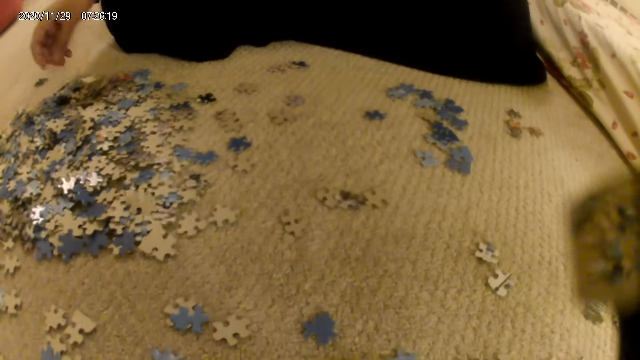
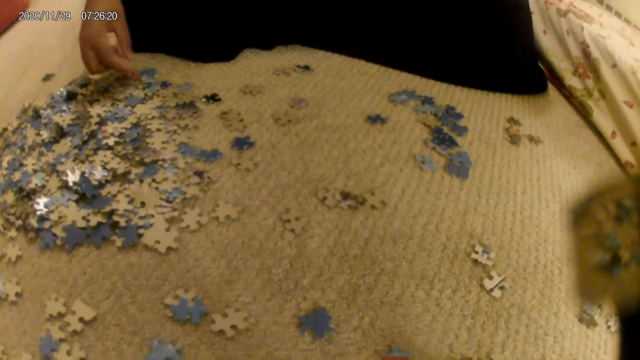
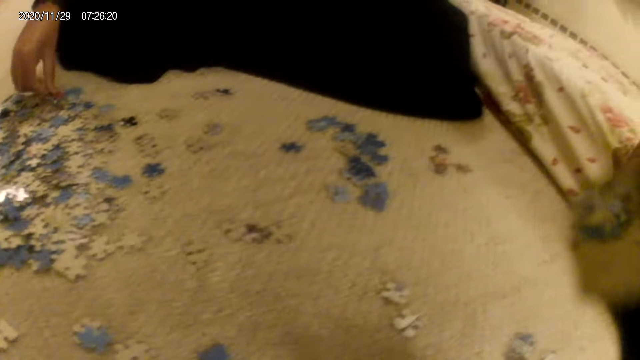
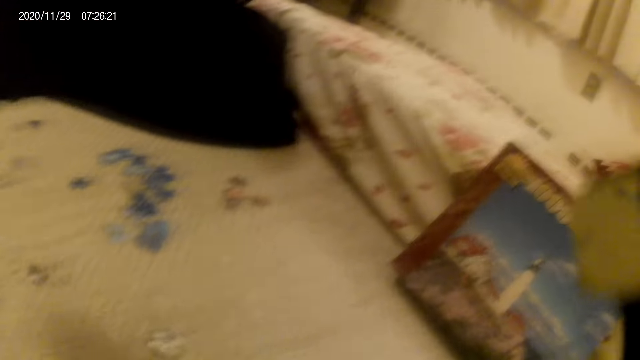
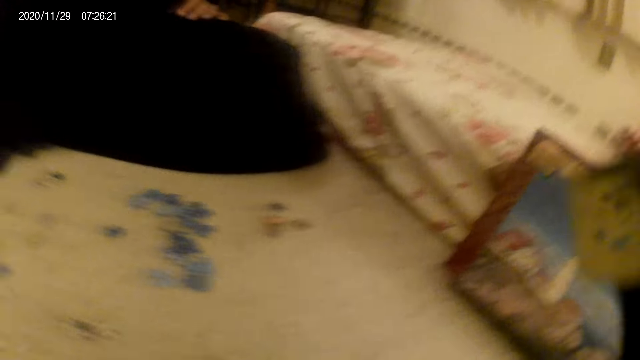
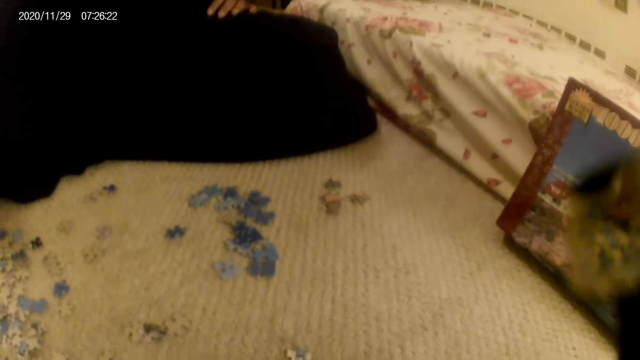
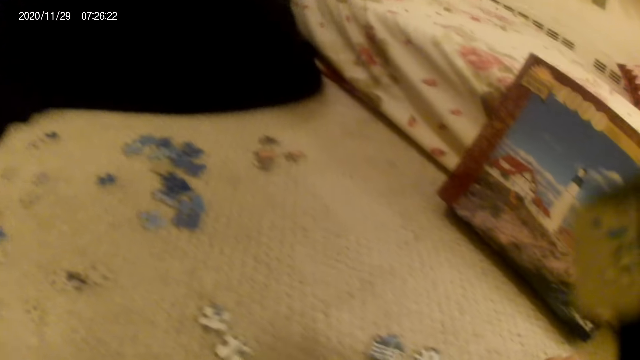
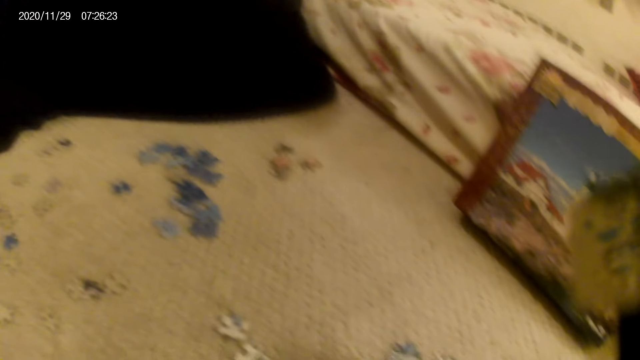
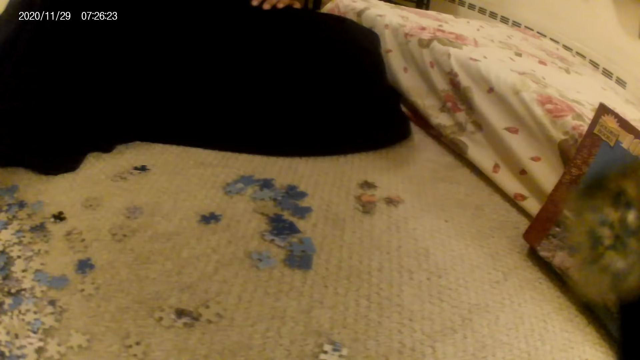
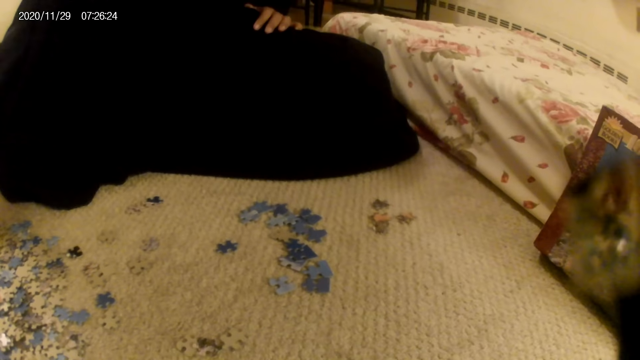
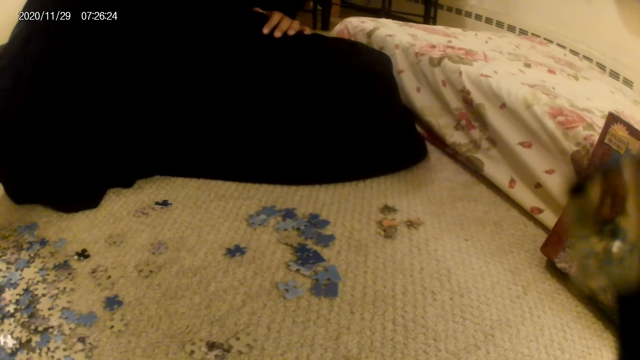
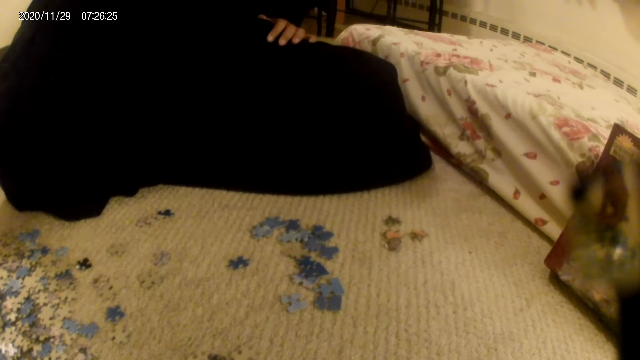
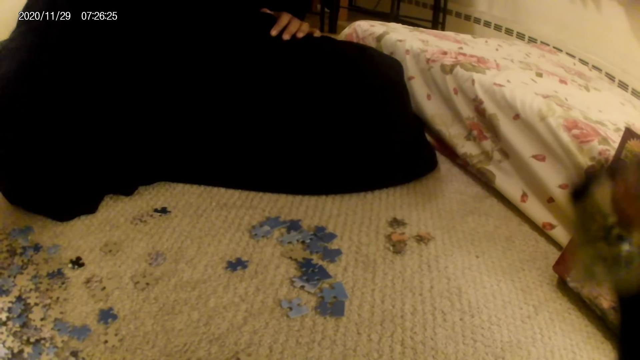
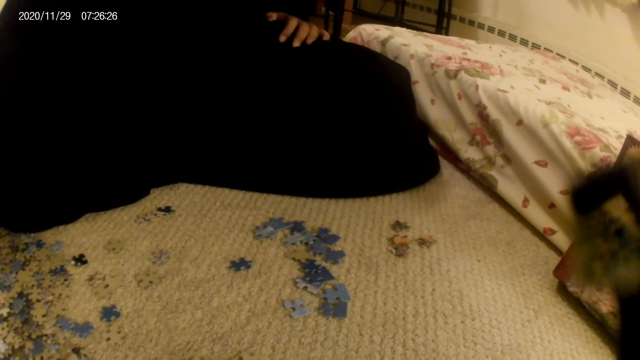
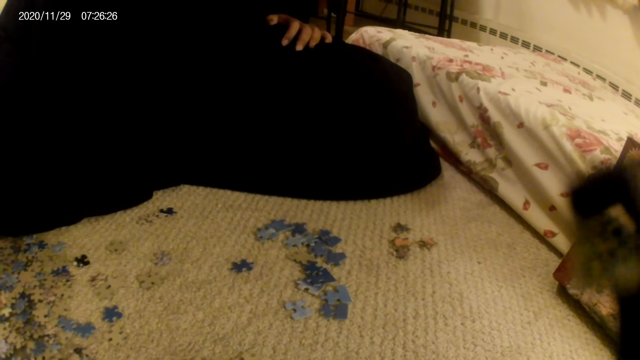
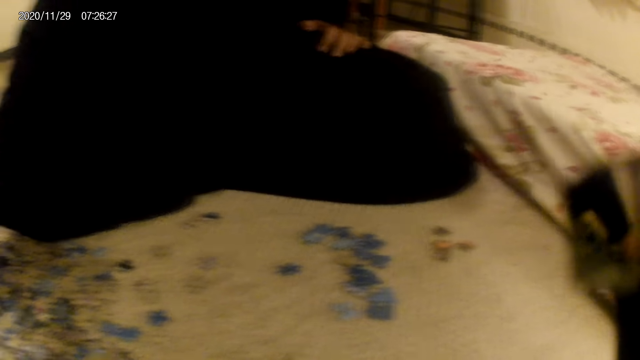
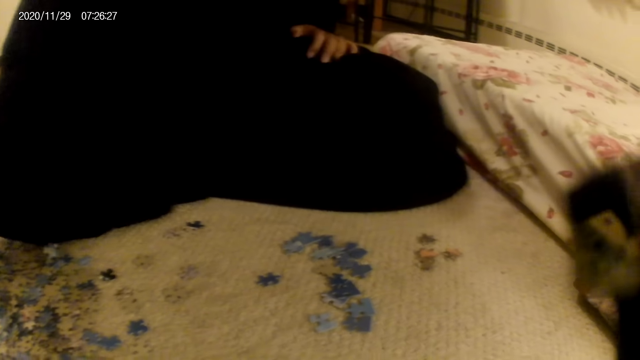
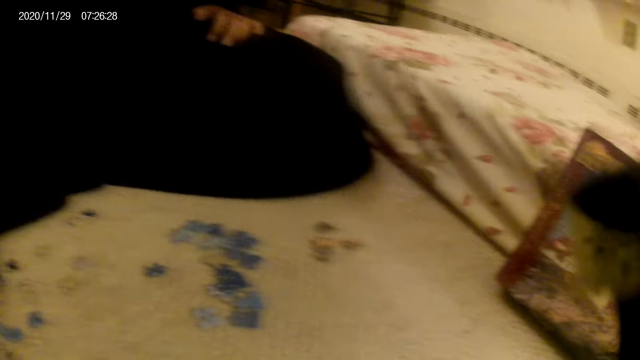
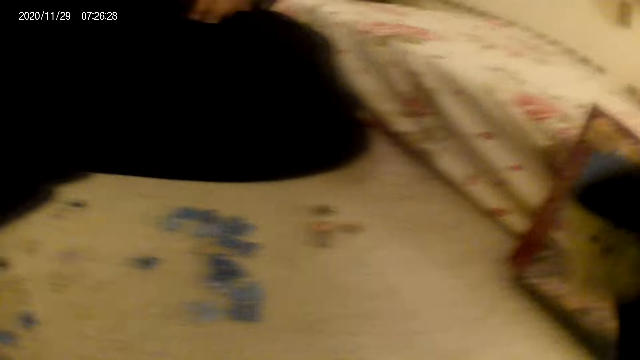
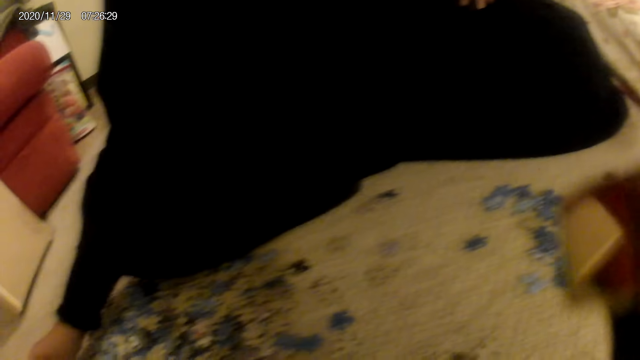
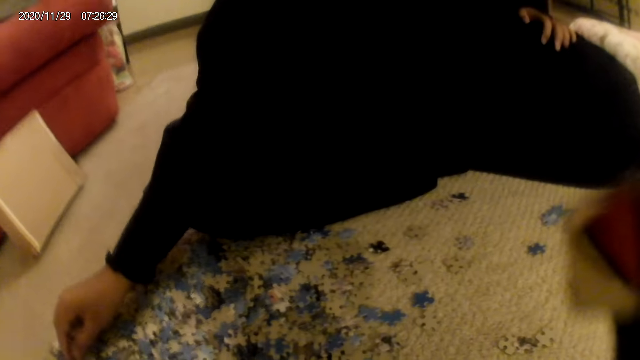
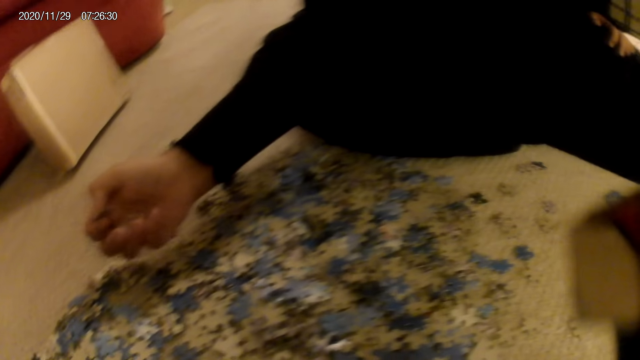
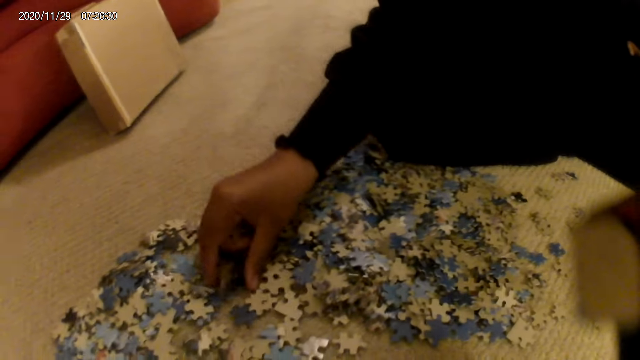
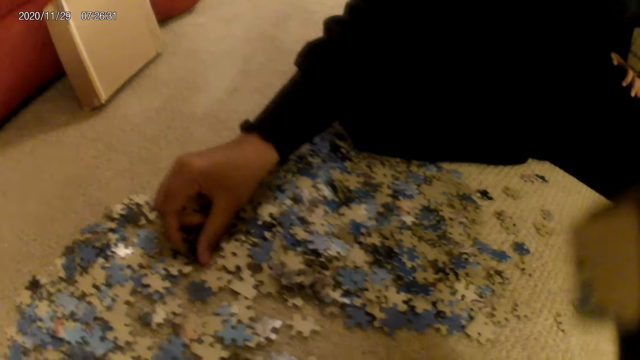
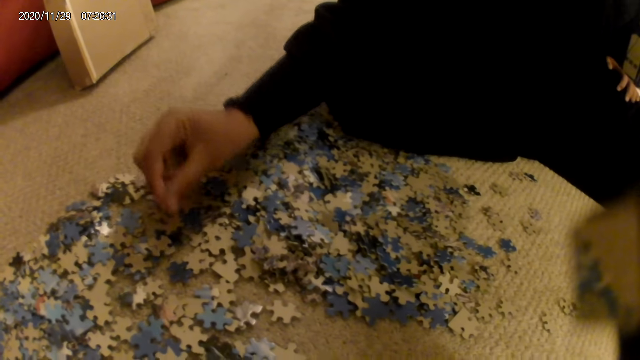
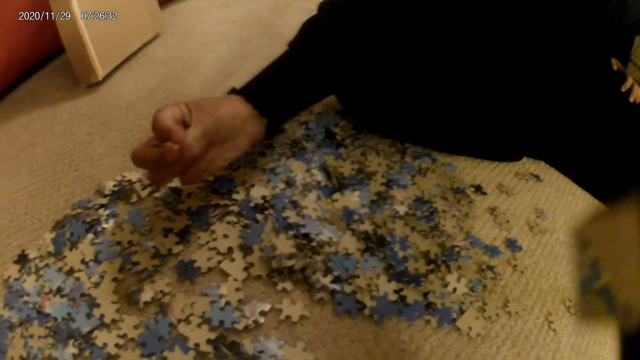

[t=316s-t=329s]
A woman picks cards from the floor with the hand. The camera wearer looks around. The woman does something. The camera wearer does something. The woman picks the cards from the floor with the hand. The camera wearer does something. The woman does something. The camera wearer looks around. The woman picks the cards from the floor with the hand.

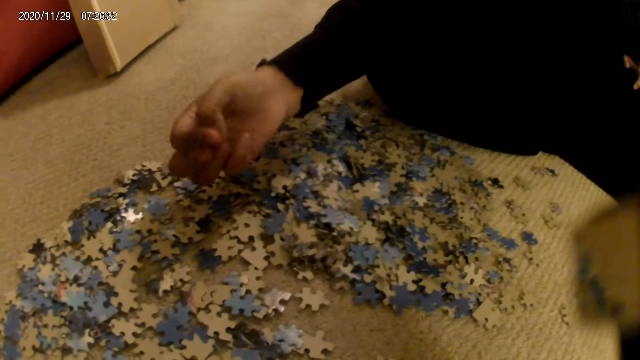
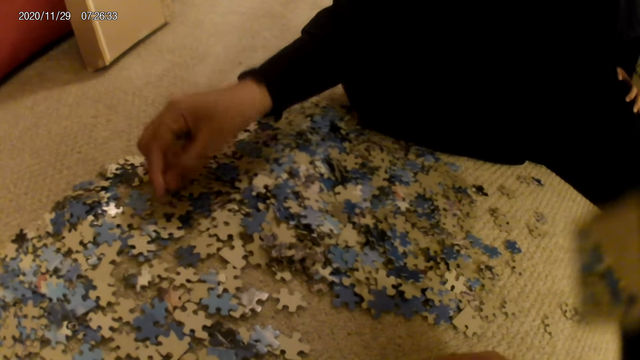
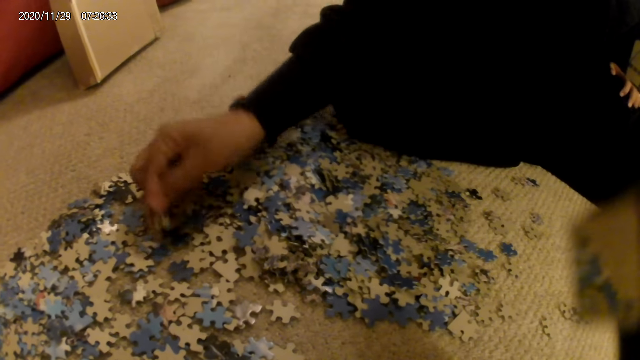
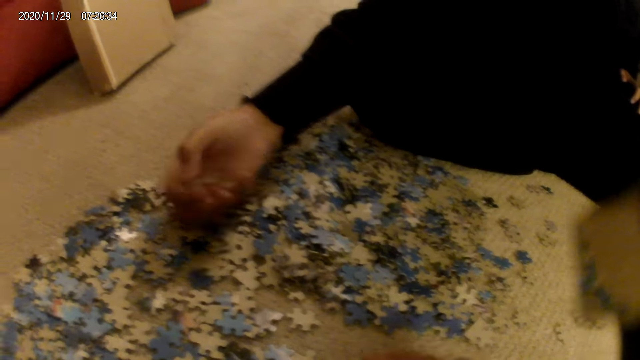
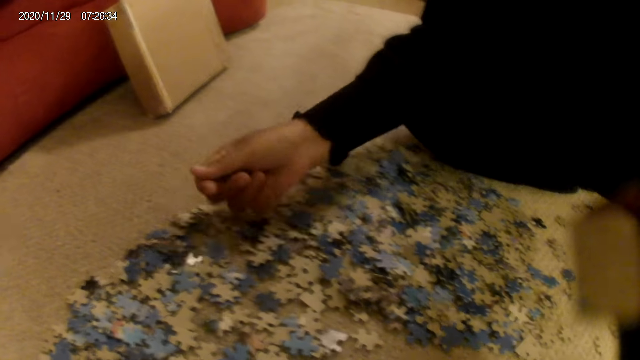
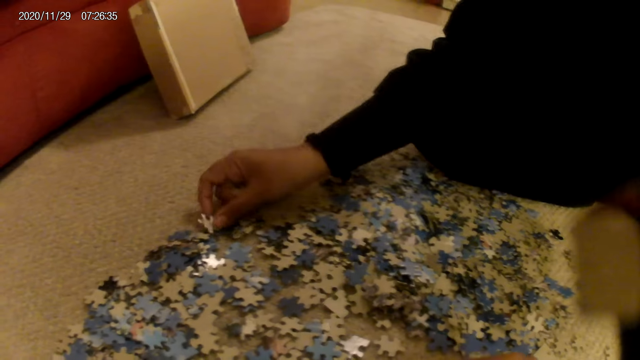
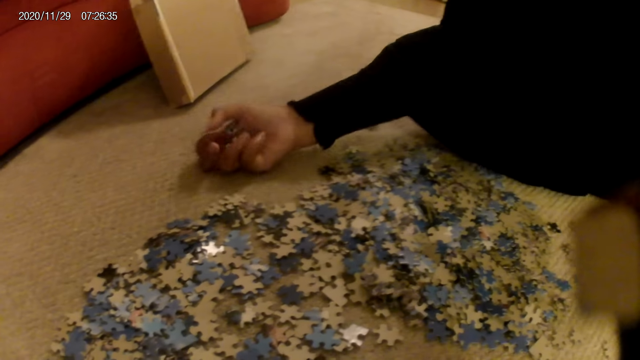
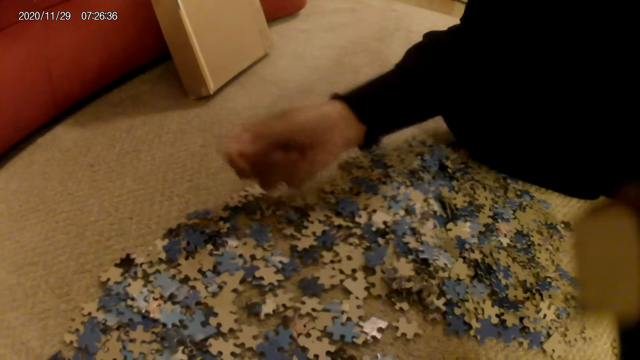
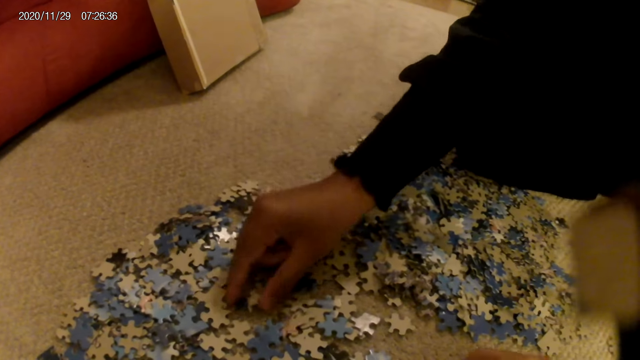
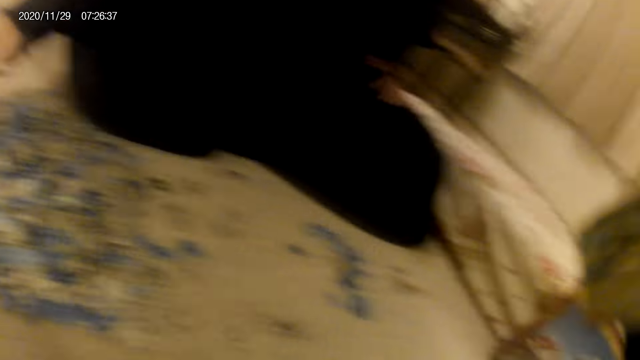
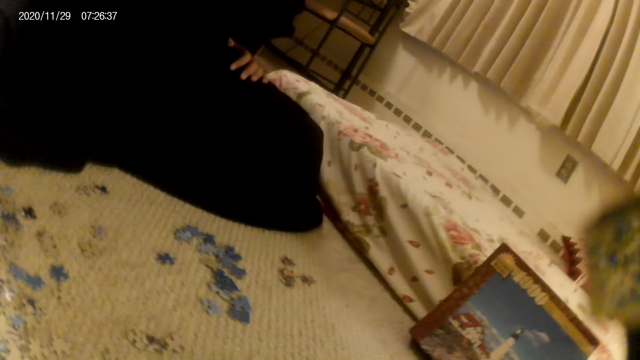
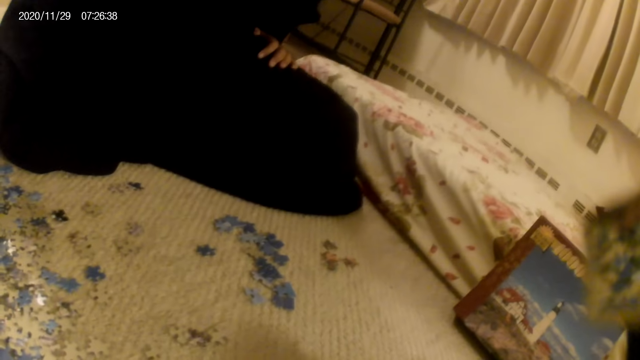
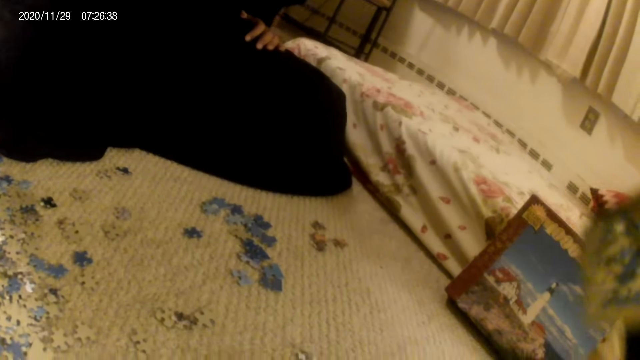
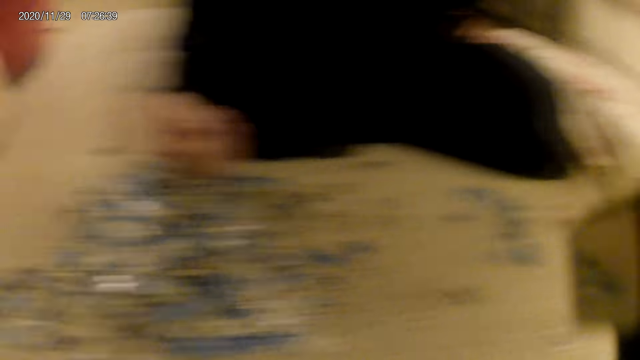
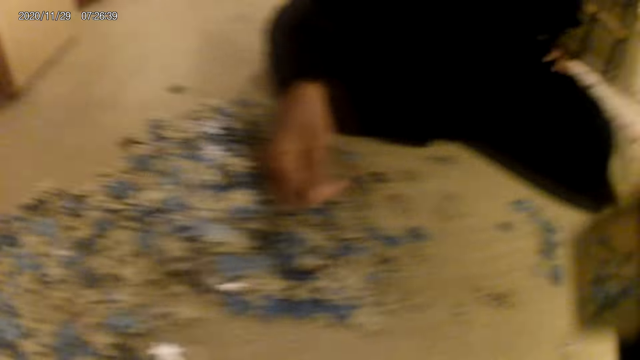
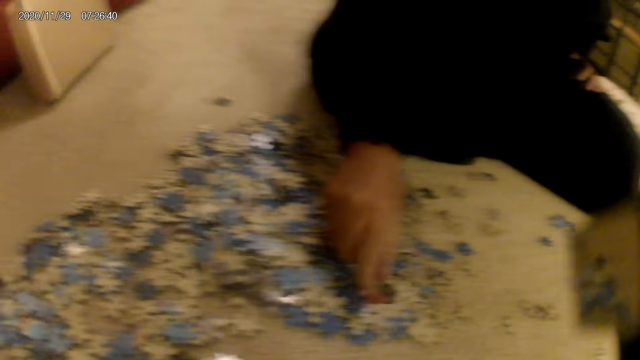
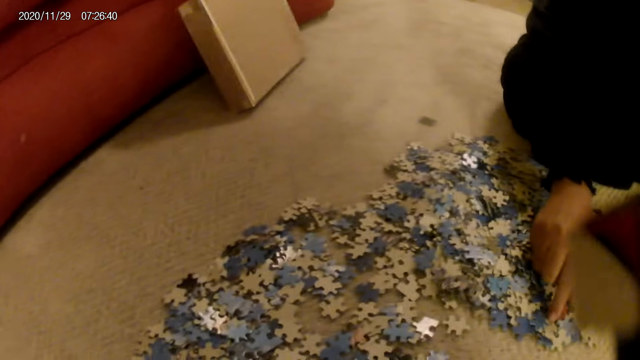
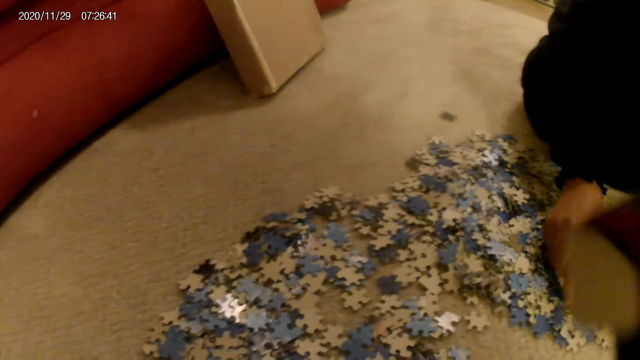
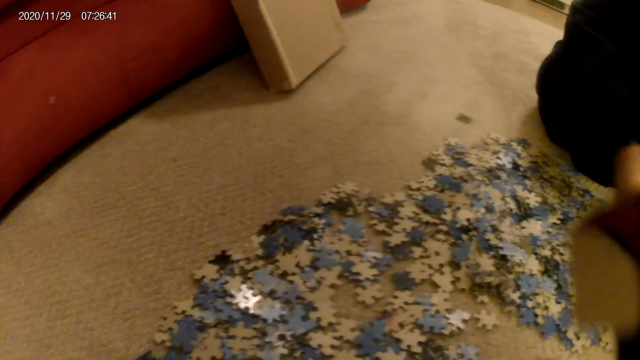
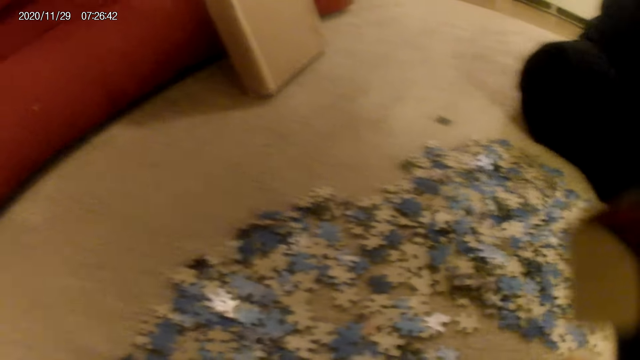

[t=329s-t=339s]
The woman sorts the cards from the floor with the hand. The camera wearer looks around. They do something. They look around. The woman sorts the cards on the floor with the hand.
